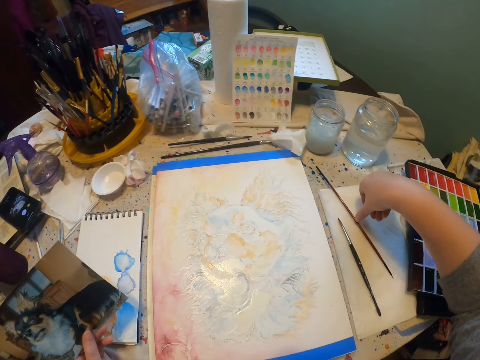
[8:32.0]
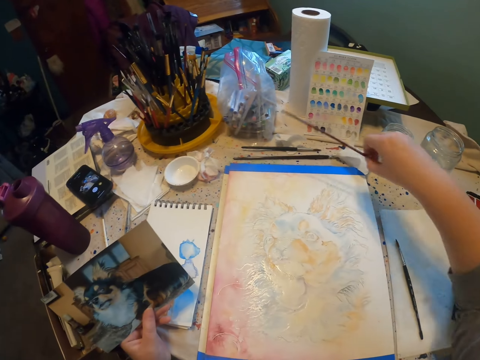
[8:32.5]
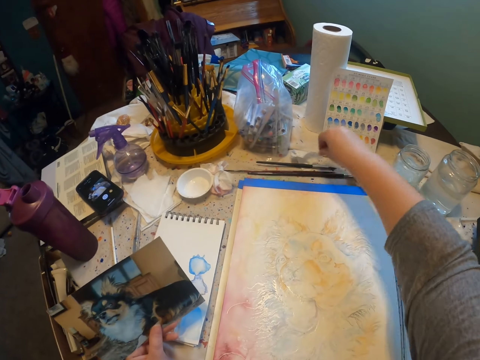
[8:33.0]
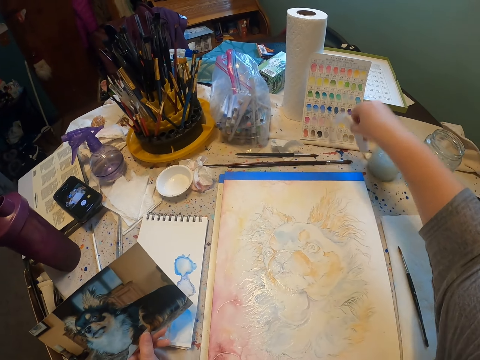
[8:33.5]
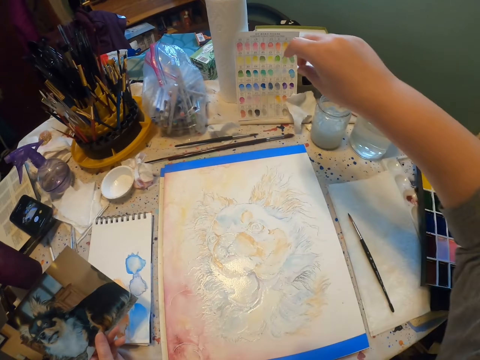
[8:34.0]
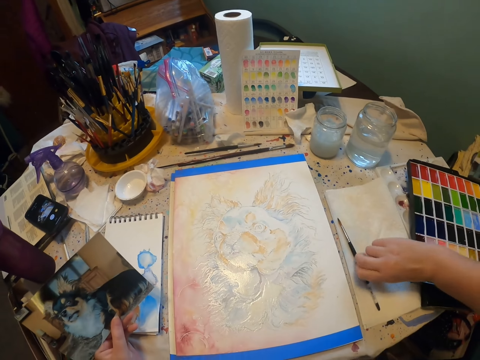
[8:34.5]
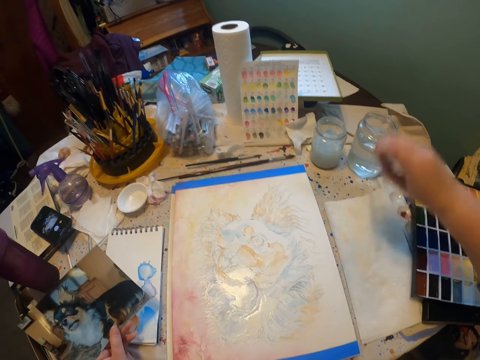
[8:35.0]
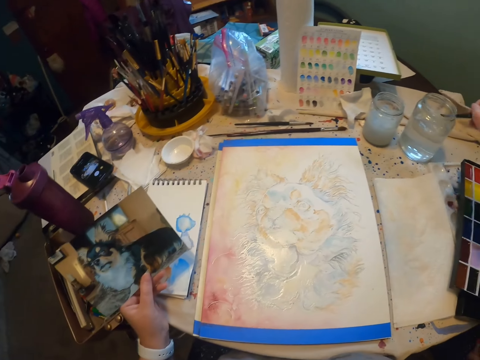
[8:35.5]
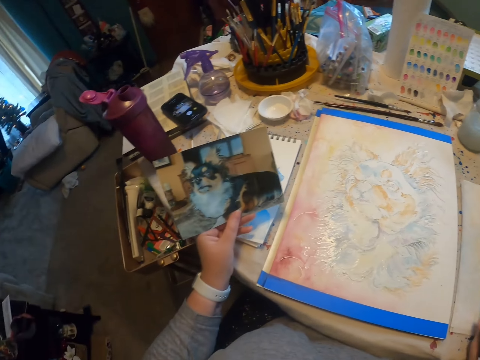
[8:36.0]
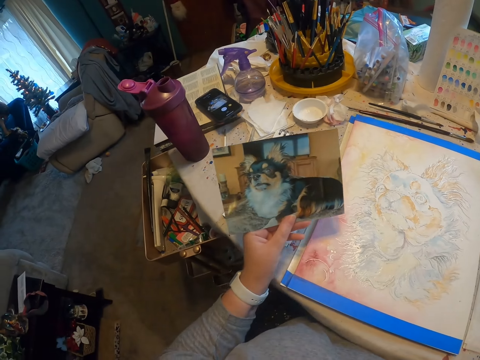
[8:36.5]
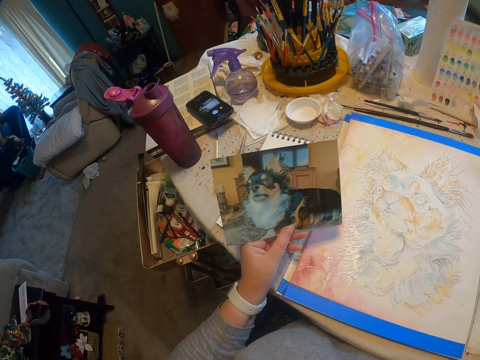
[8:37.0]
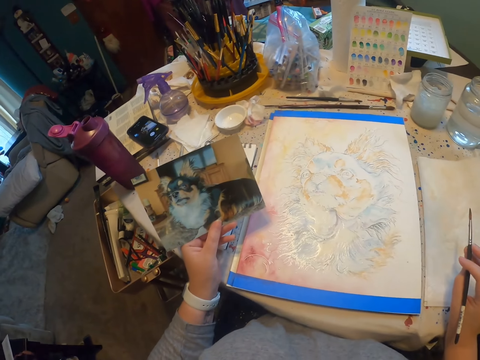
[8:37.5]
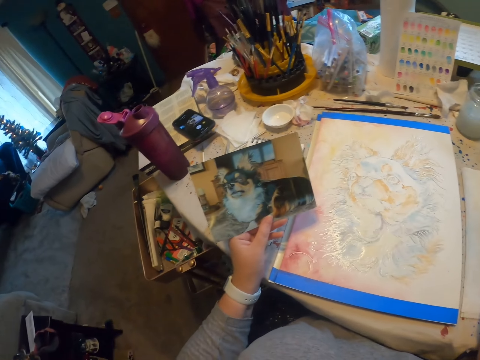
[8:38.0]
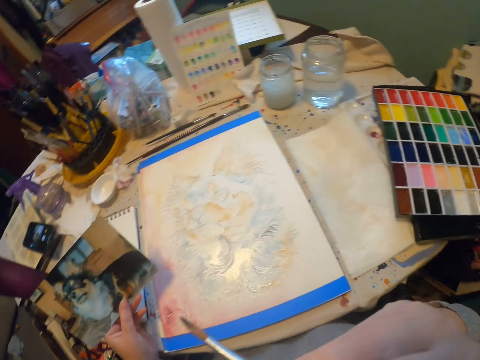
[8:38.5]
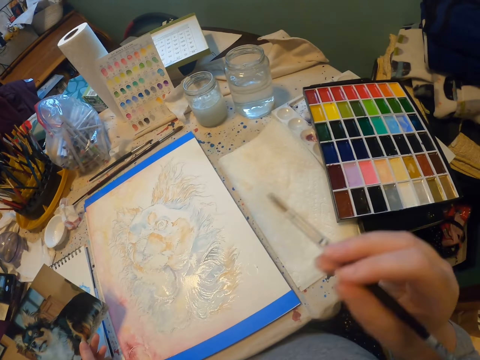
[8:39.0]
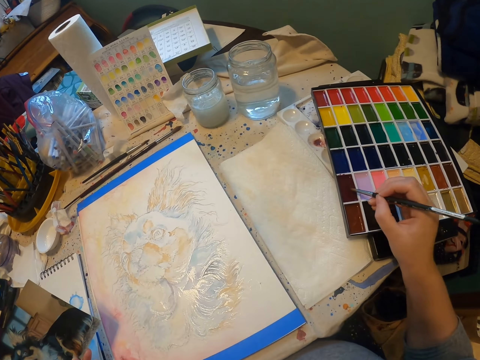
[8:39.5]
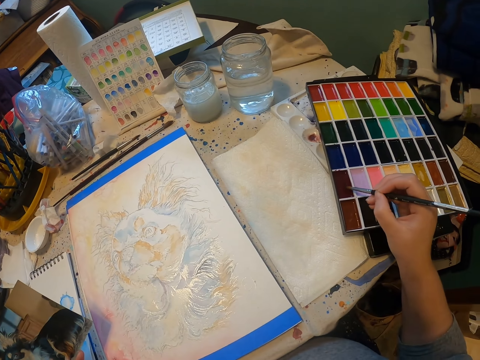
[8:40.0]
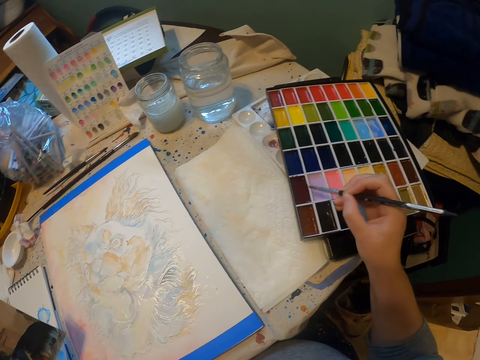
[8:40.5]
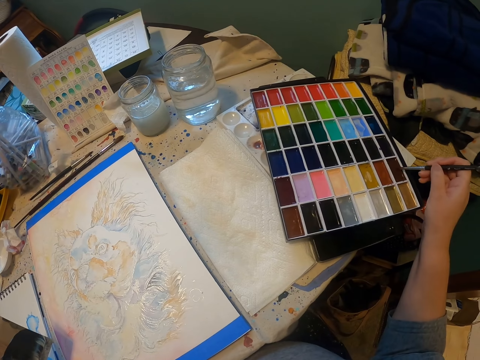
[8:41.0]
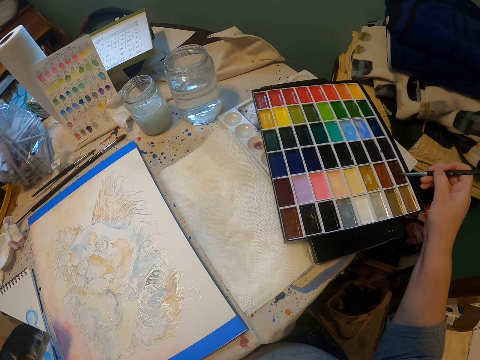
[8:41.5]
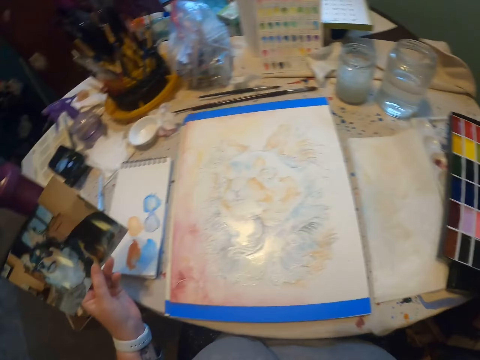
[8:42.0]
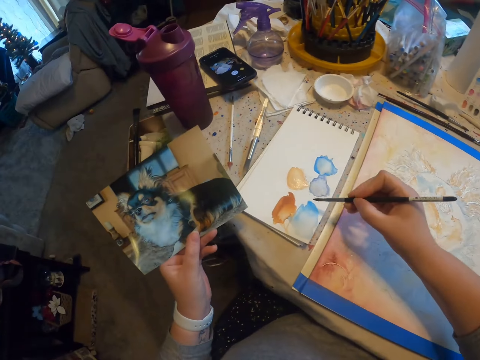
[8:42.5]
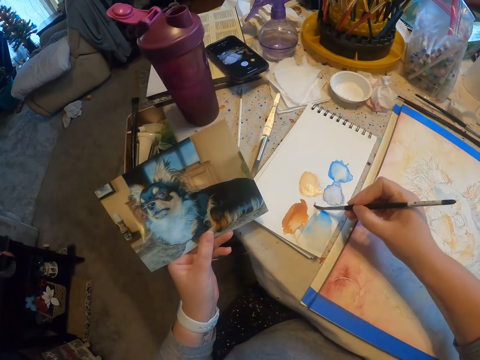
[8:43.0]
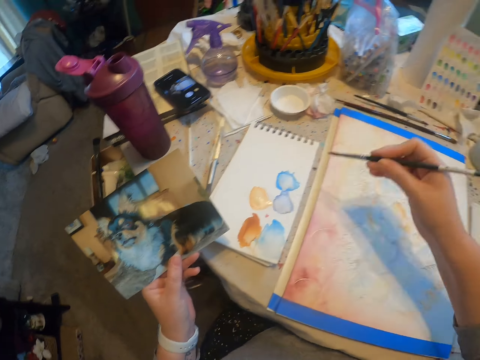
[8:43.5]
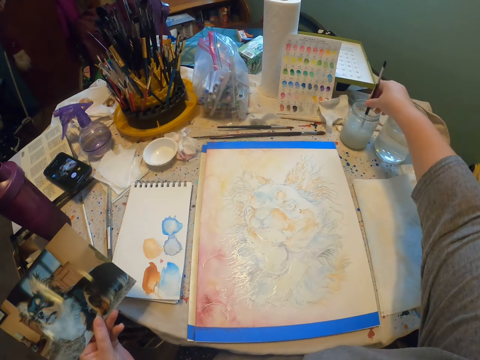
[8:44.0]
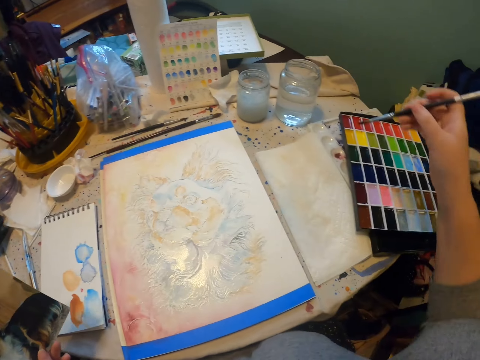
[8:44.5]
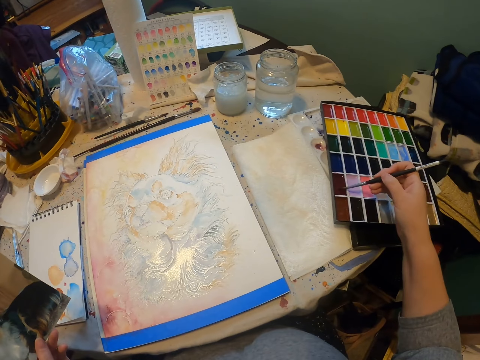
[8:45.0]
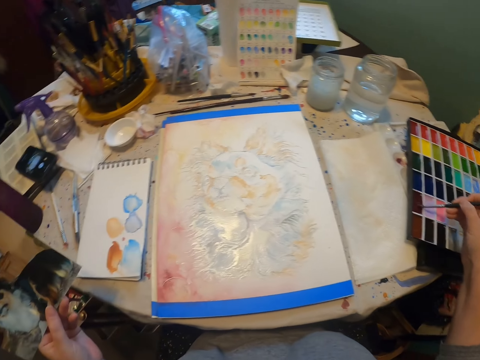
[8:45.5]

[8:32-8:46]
The camera wearer picks up a paintbrush. They place the paintbrush on the table. They pick up a piece of paper. They place the paper on the table. They pick up a paintbrush. They dip the paintbrush in water. They stare at a picture. They touch the face. They scoop paint with the paintbrush. They rub the paintbrush on a book. They draw on the book. They dip the paintbrush in water. They scoop paint with the paintbrush.

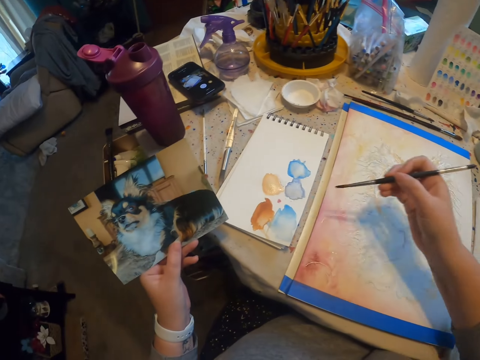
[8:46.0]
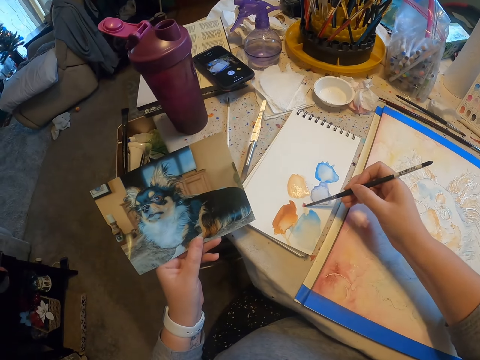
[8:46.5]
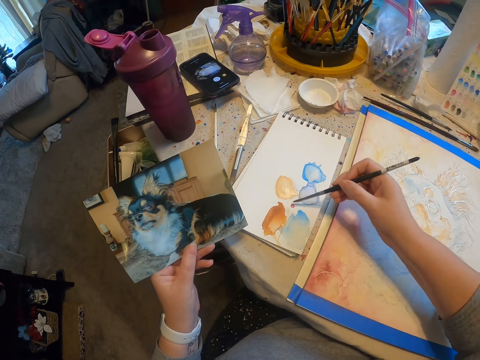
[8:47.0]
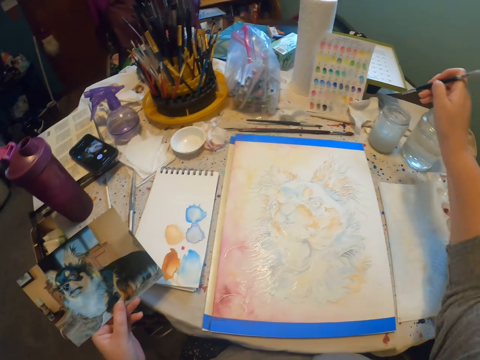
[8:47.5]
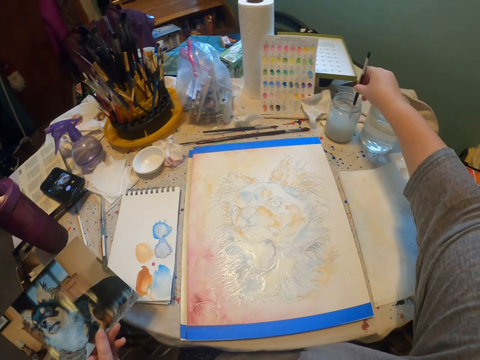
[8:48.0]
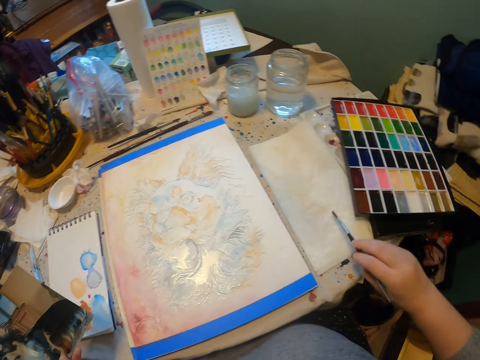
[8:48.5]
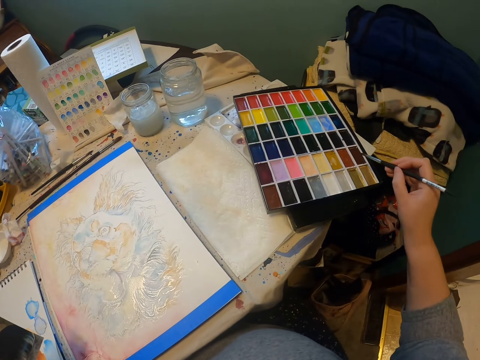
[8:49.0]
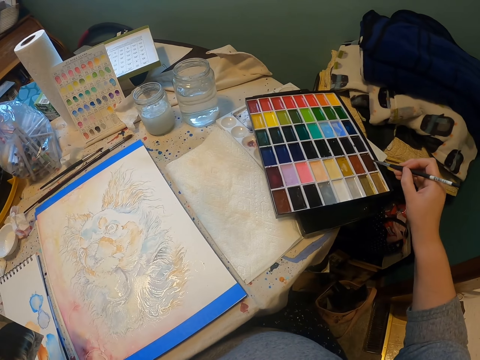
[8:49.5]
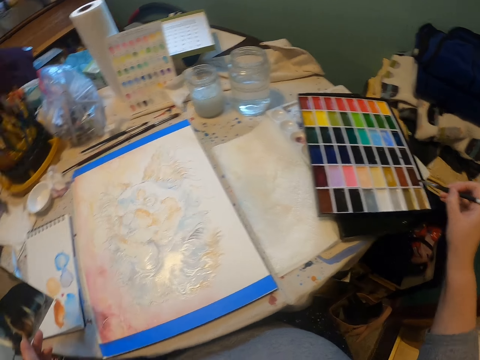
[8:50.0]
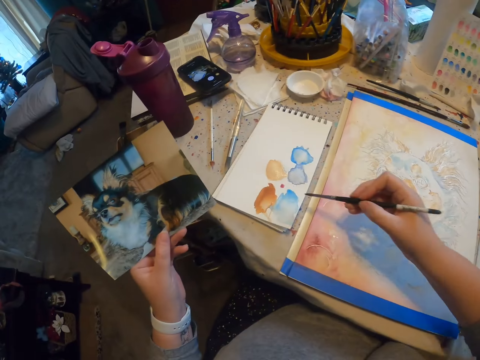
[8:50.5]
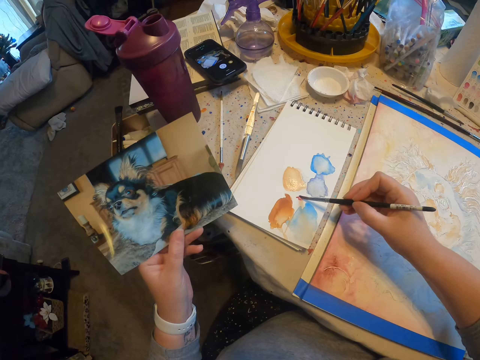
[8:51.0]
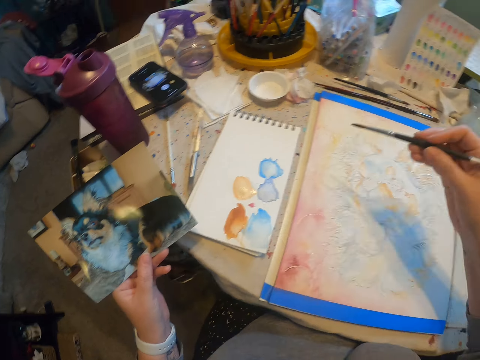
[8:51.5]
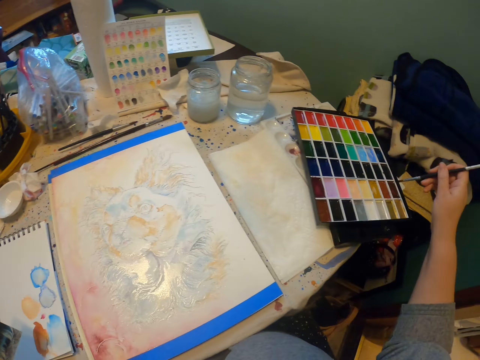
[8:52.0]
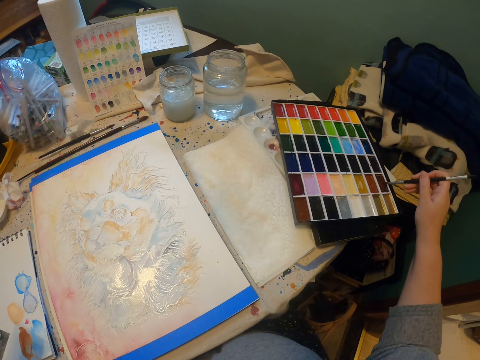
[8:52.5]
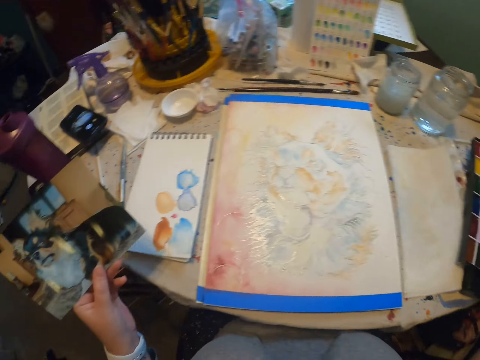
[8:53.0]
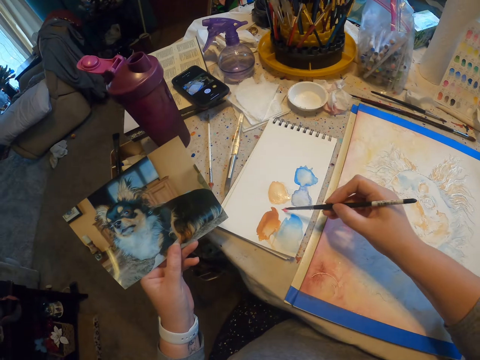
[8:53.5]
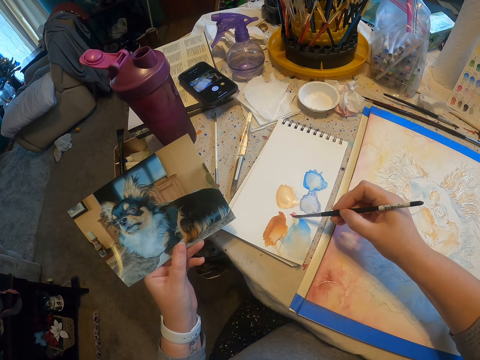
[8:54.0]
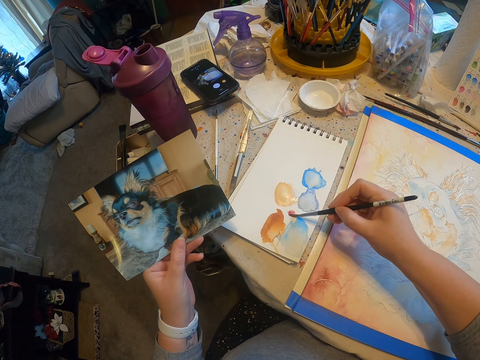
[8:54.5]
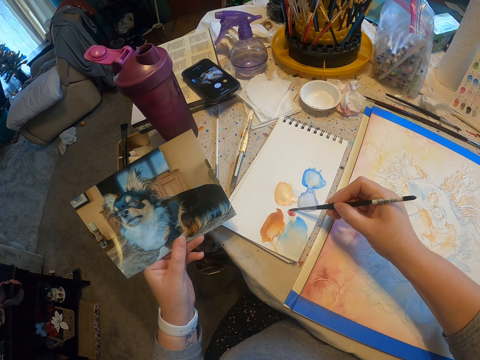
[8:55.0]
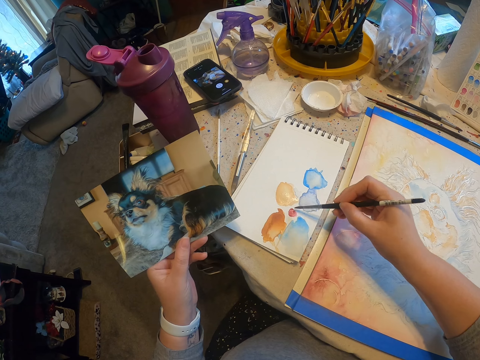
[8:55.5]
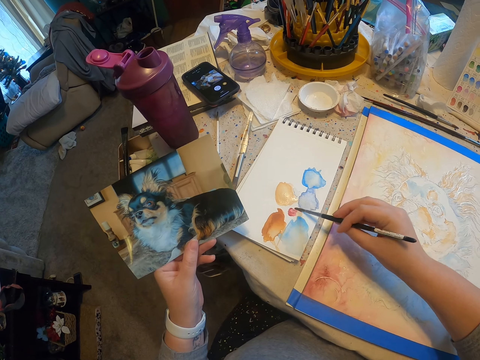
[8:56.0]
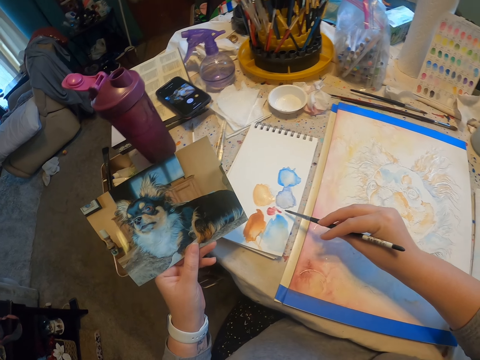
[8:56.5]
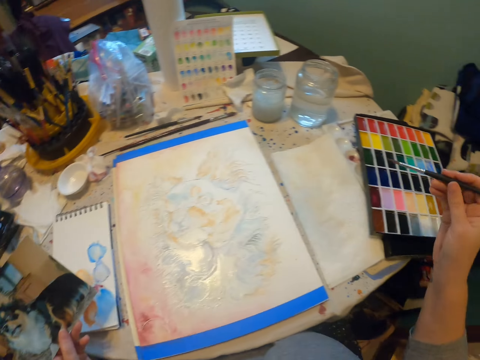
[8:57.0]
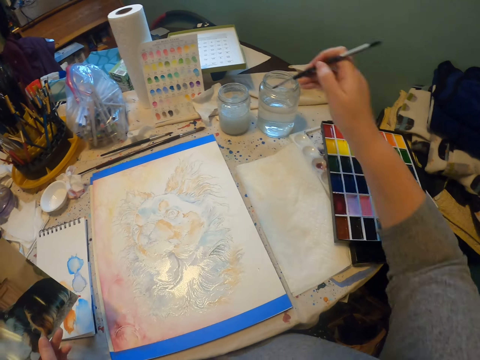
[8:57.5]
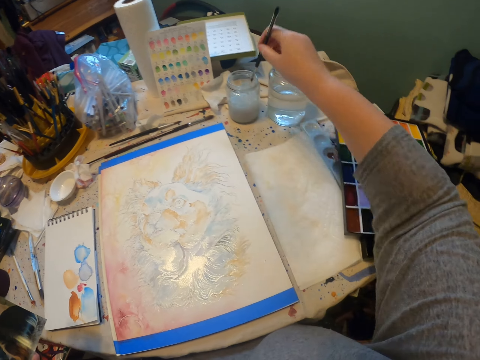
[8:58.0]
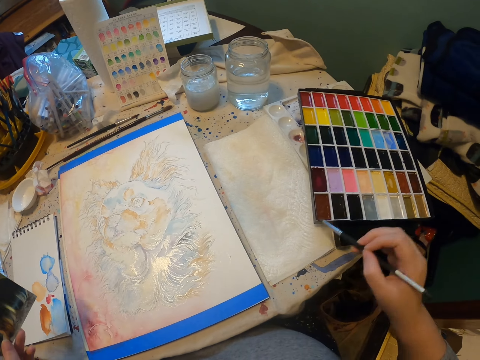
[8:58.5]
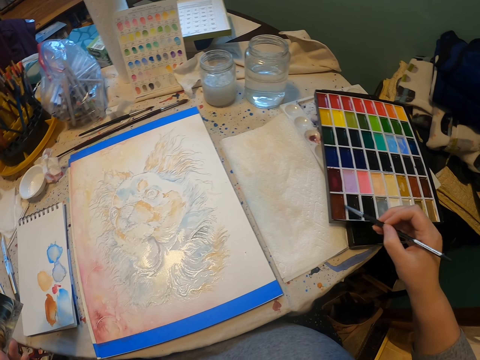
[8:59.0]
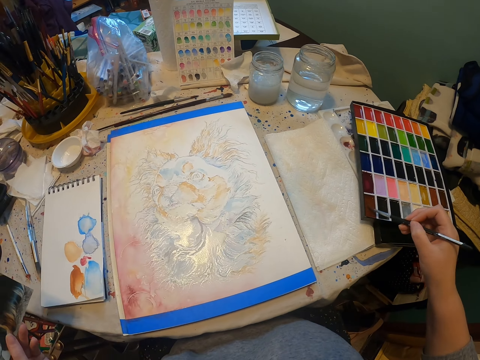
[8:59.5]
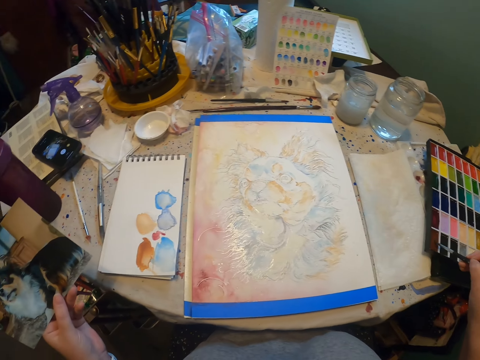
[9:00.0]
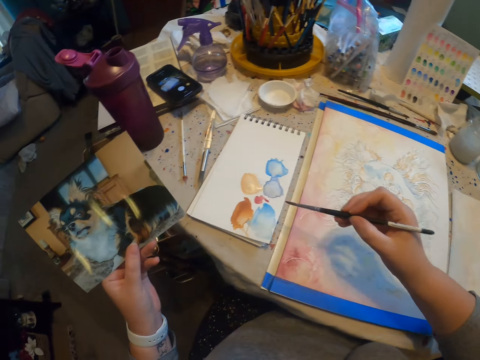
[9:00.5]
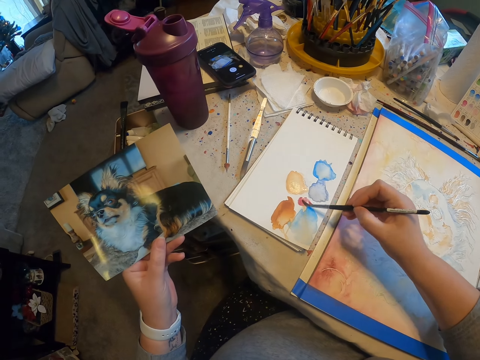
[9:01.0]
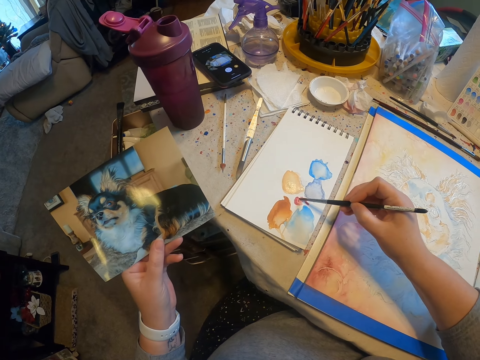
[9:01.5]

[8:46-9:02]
The camera wearer rubs a paintbrush on a book and draws on the book. They dip the paintbrush in water or a thinner. They wipe the paintbrush. They scoop paint with the paintbrush and dip the paintbrush into colors. They rub the paintbrush on the book and draw on the book. They scoop paint with the paintbrush and dip the paintbrush into colors. They rub the paintbrush on the book and draw on the book. They dip the paintbrush into colors. They dip the paintbrush in water or a thinner. They wipe the paintbrush. They scoop paint with the paintbrush and dip the paintbrush into colors. They rub the paintbrush on the book and draw on the book.
